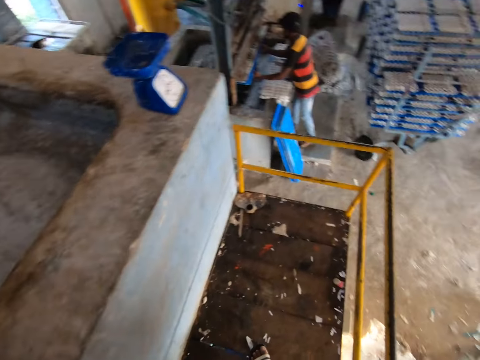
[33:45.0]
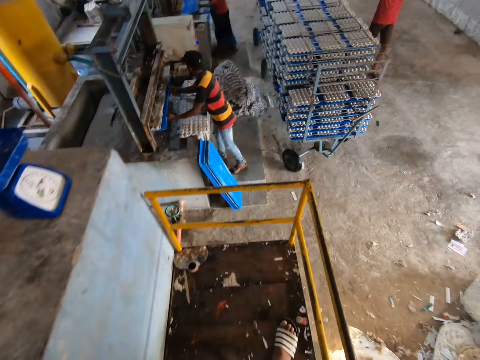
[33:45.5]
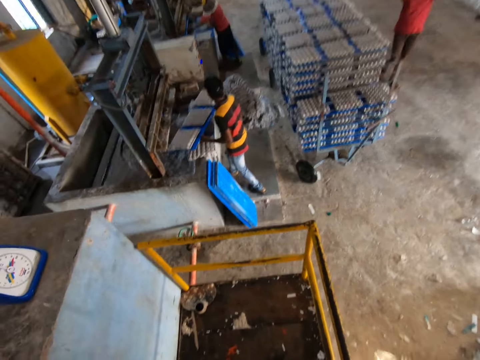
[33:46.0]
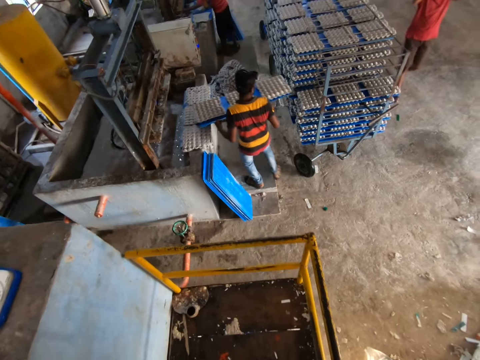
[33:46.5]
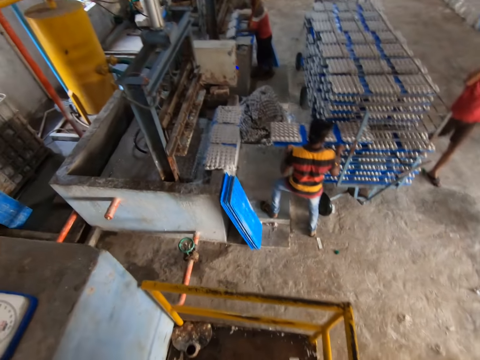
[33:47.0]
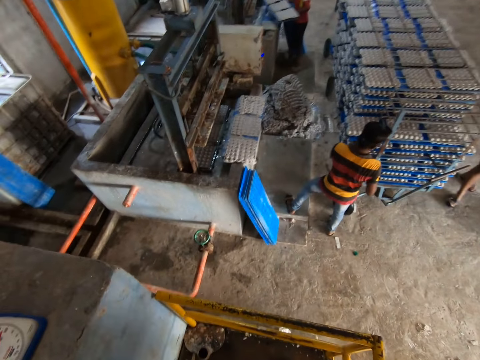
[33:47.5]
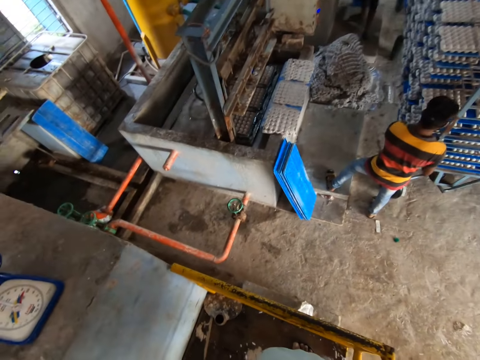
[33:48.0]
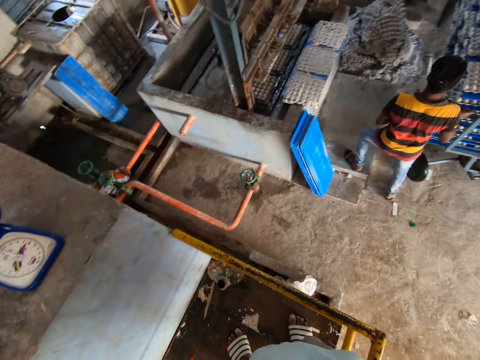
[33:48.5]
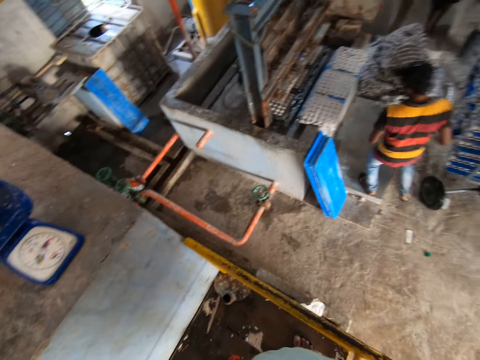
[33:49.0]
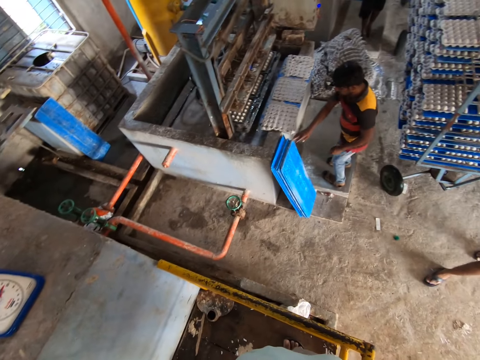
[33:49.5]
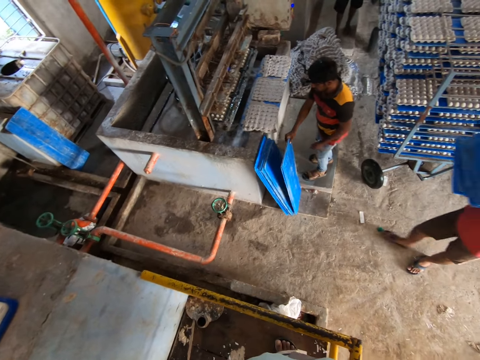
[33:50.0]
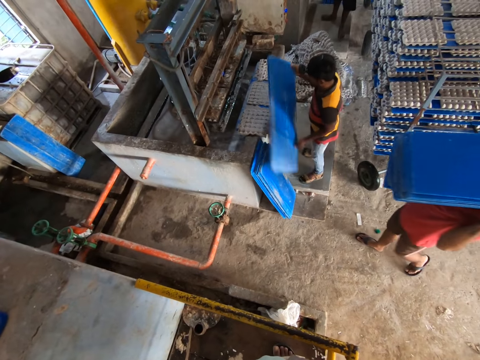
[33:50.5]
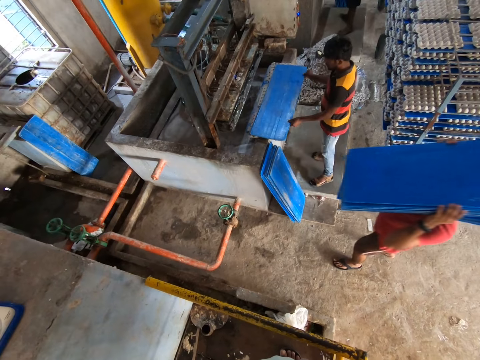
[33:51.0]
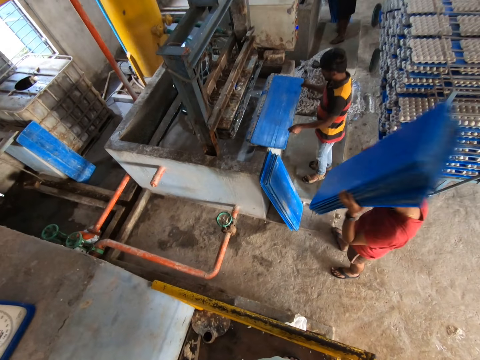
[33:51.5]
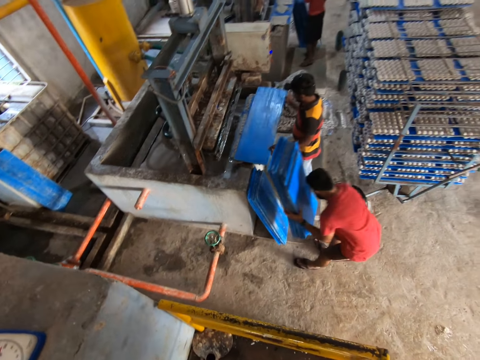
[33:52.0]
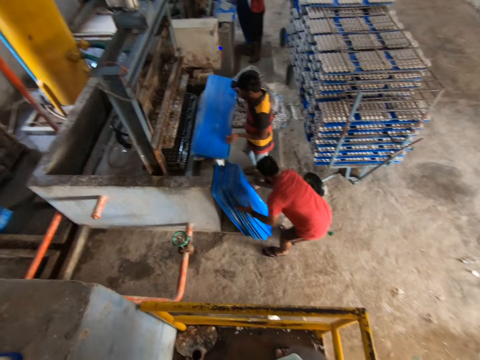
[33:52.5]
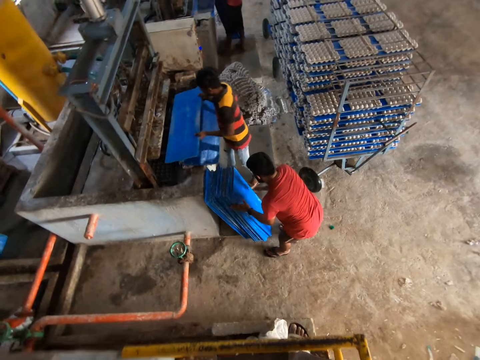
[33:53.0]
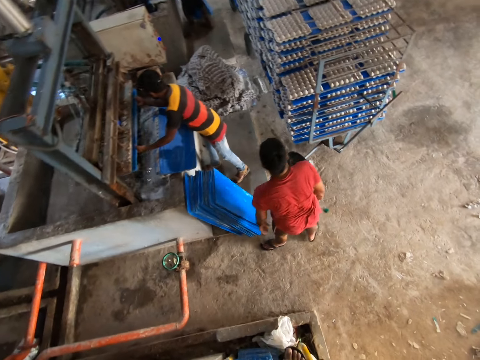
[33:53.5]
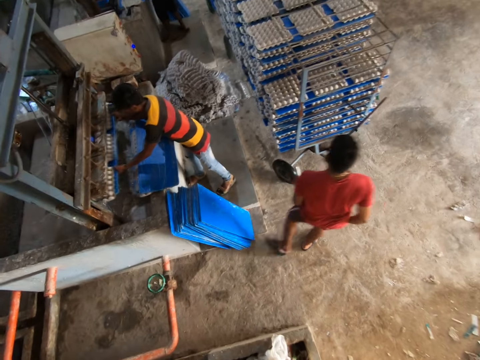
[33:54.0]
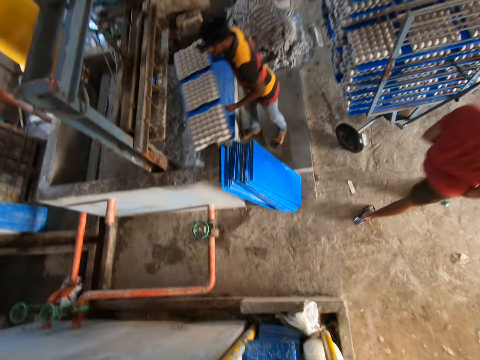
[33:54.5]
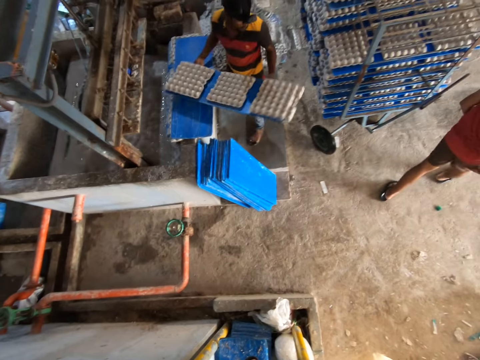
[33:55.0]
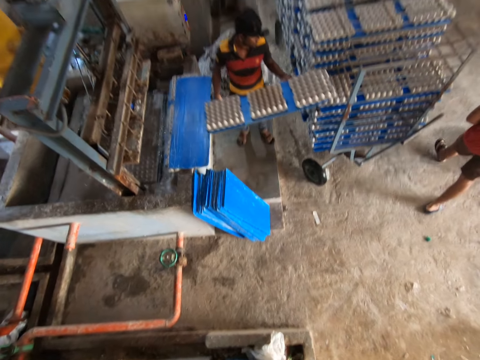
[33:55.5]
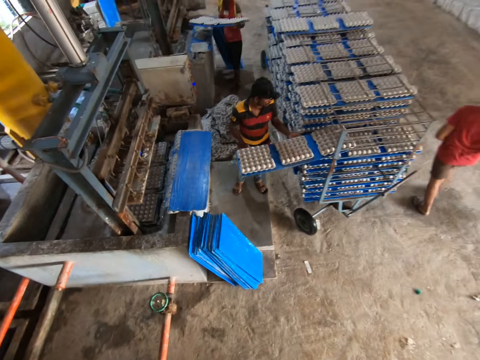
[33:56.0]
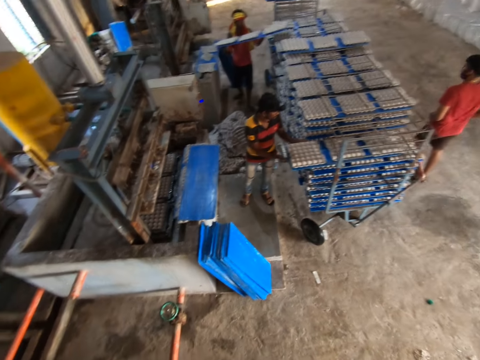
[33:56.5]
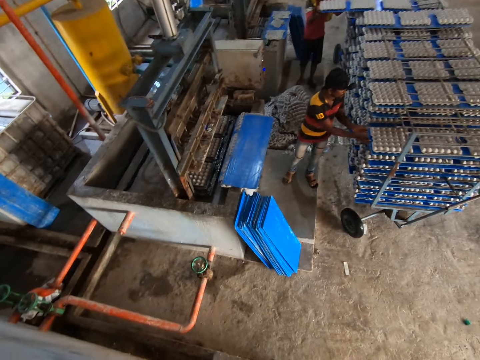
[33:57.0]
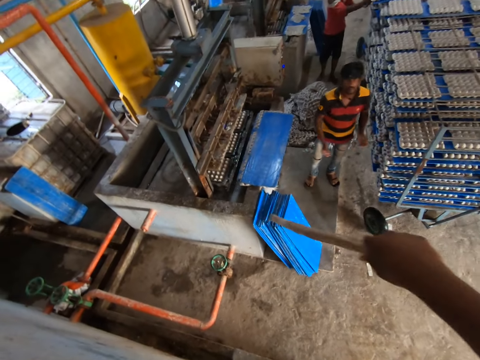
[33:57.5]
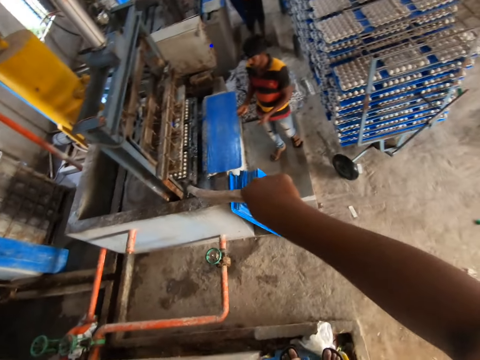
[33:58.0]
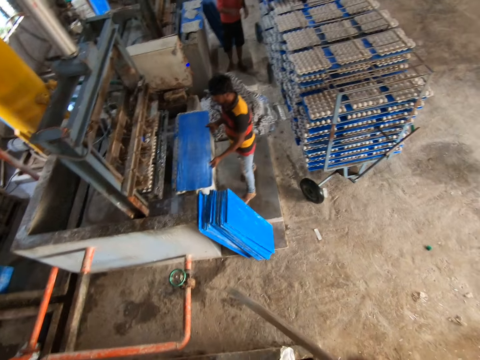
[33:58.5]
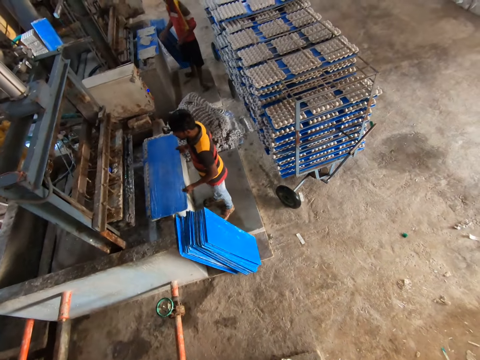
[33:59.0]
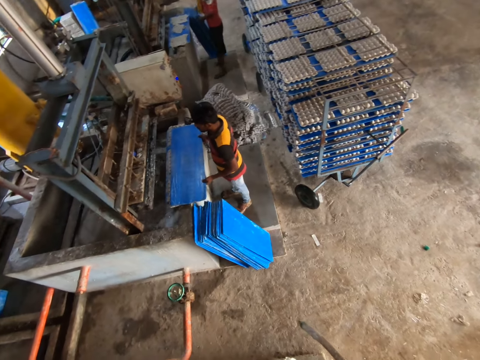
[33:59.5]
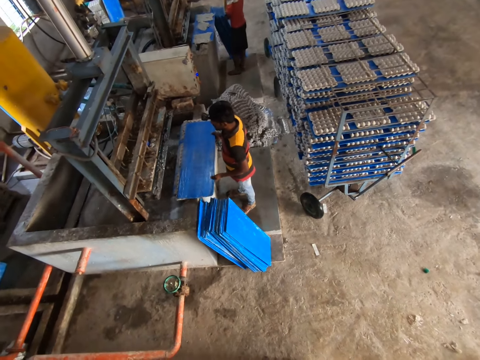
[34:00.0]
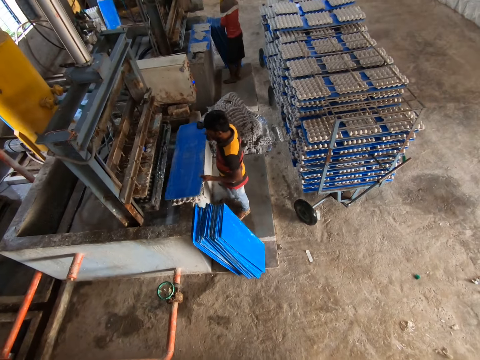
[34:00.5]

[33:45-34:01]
A man places a blue tray in the egg carton machine with both hands. Another man places the blue tray on the mobile rack with both hands. The second man picks a blue tray from the ground with his right hand. He holds the blue tray with both hands. He places the blue tray on an egg carton shaper with both hands. A third man places a stack of blue trays on the ground with both hands. The second man places the blue tray in the egg carton machine with both hands. The camera wearer looks around. The second man places the blue tray on the mobile rack with both hands. The camera wearer converses with the second man. The first man places a blue tray on the mobile rack with both hands. The camera wearer points at the egg carton machine with the stick in his right hand. The second man picks a blue tray from the egg carton shaper with both hands. He picks a blue tray from the ground with both hands.

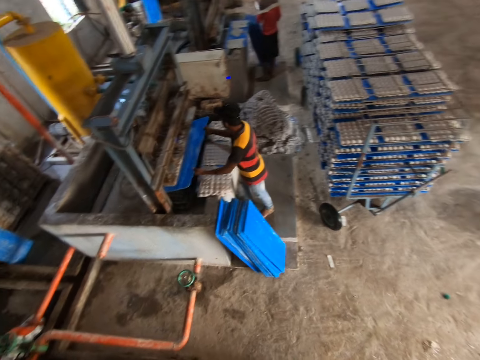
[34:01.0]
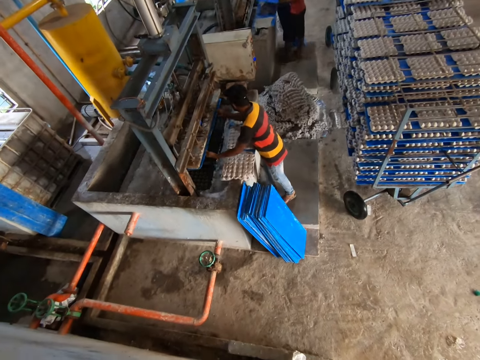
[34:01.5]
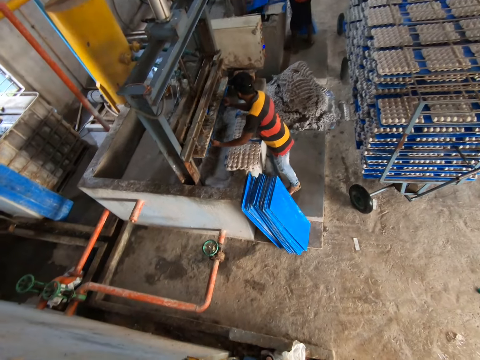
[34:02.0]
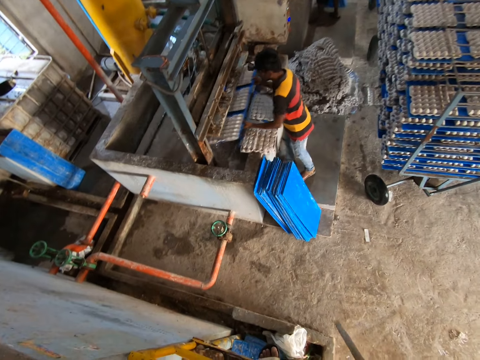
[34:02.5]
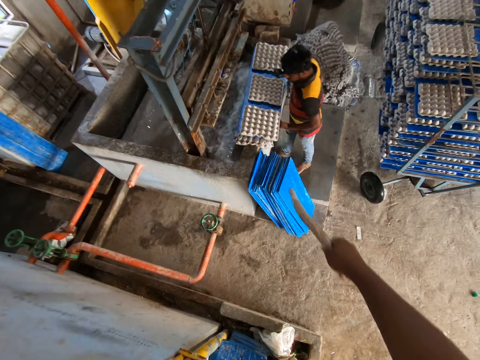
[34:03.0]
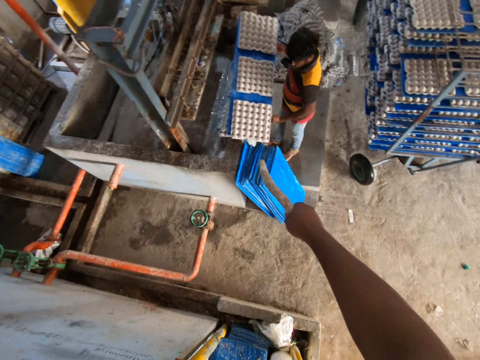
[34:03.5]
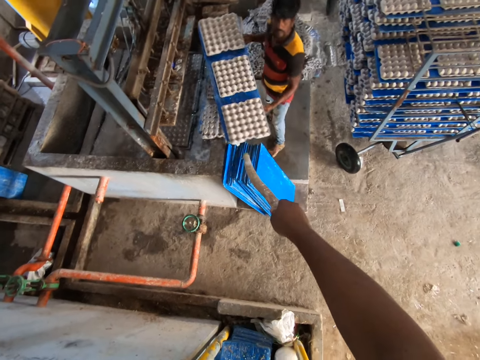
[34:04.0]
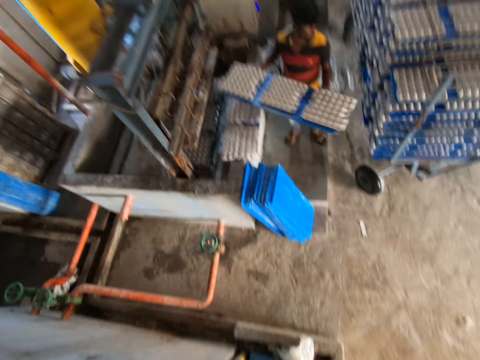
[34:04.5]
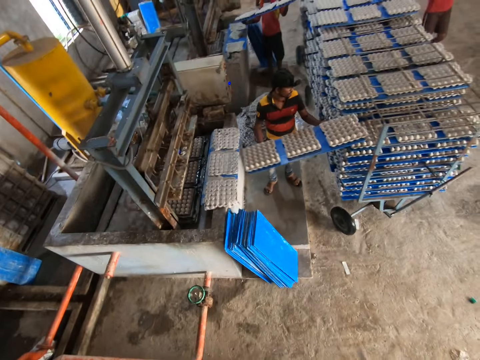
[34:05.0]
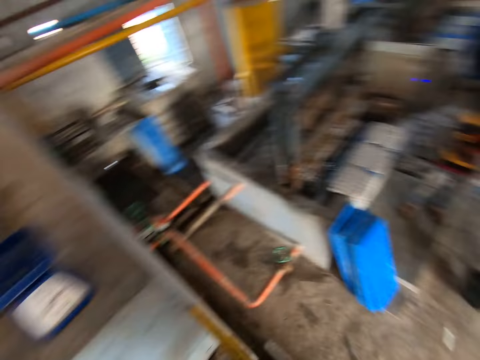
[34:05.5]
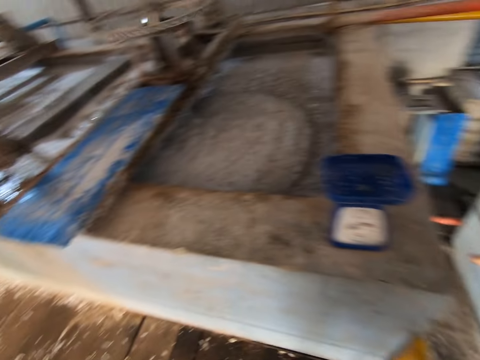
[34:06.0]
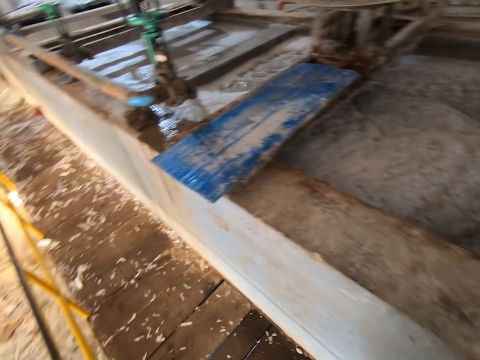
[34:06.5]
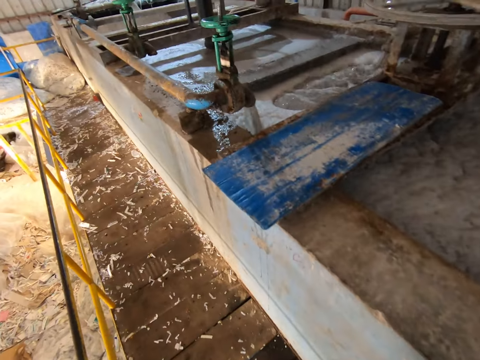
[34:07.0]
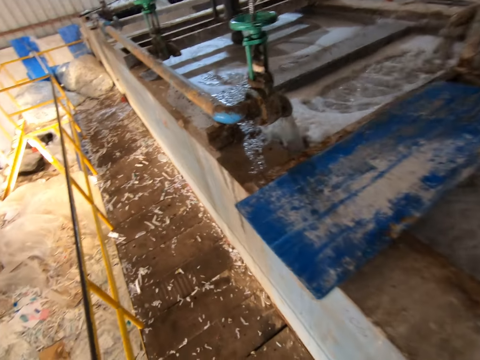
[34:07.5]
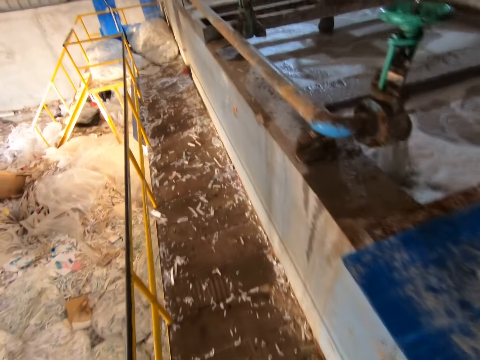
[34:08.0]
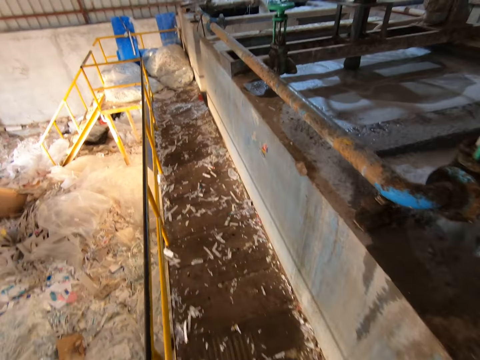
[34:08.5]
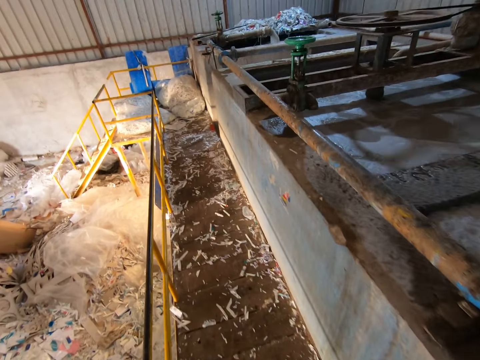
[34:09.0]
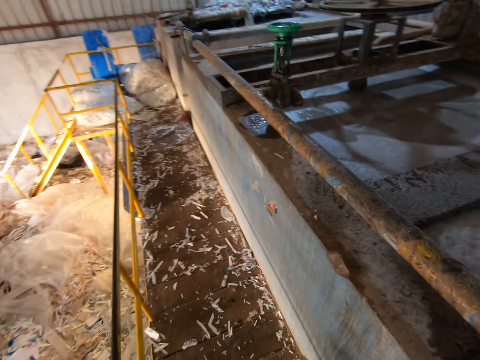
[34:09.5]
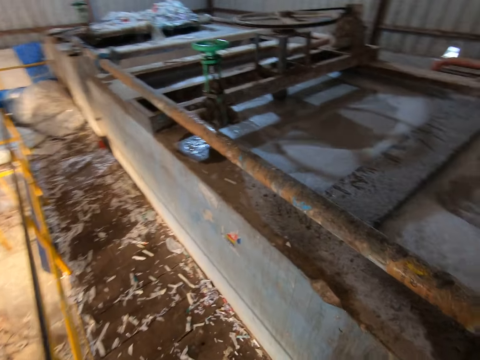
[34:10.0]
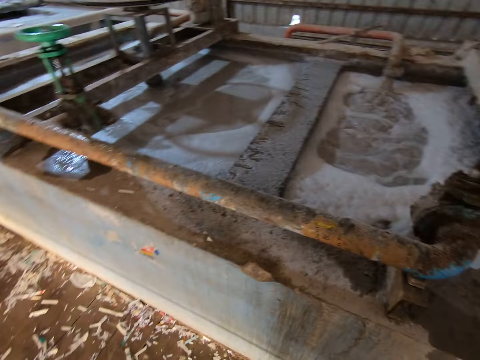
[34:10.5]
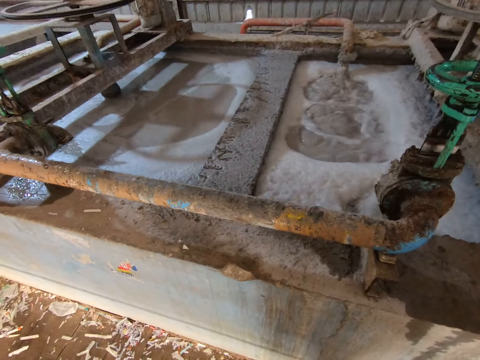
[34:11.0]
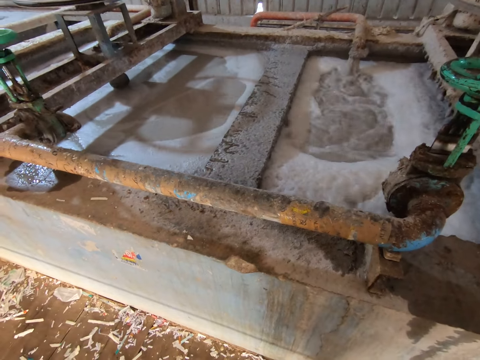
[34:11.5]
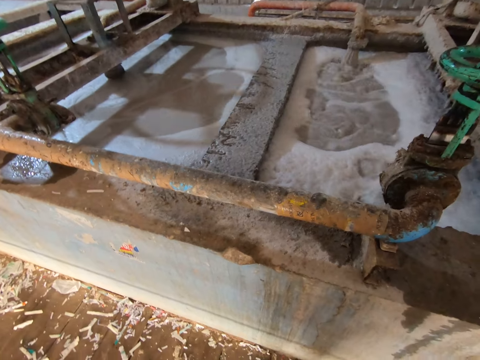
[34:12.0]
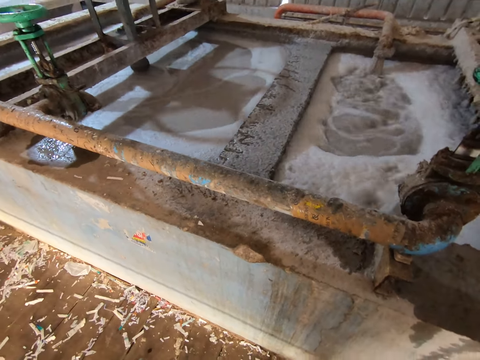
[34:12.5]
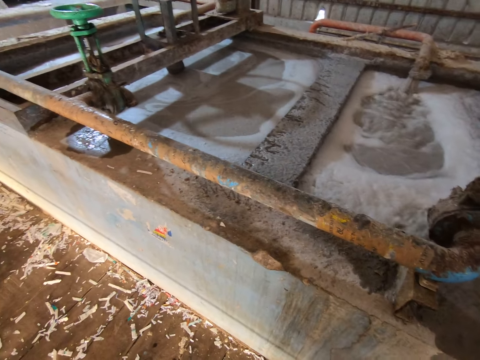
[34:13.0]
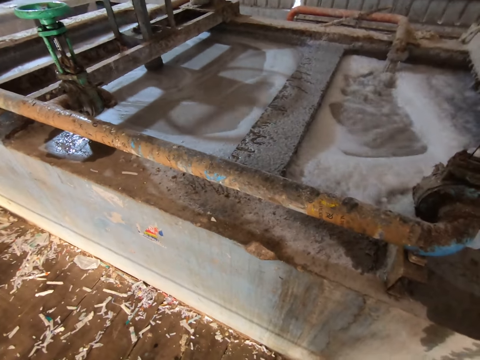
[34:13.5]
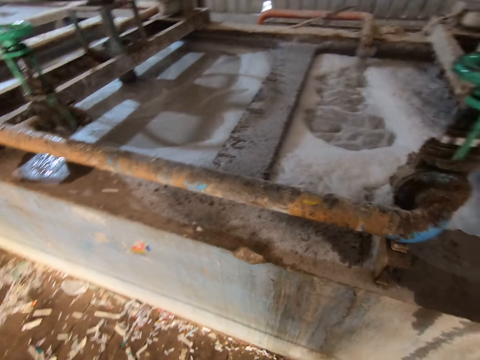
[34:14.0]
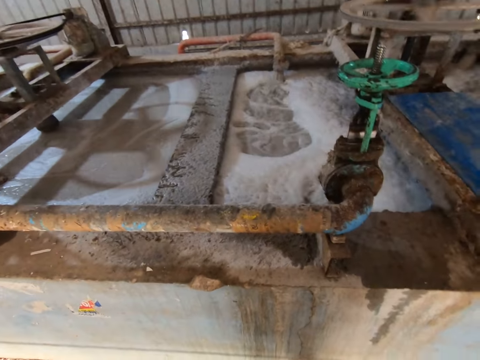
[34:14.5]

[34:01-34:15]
A man places the blue tray in the egg carton machine with both hands. Another man places the blue tray in the egg carton machine with both hands. The first man places the blue tray on the mobile rack with both hands. The other man places the blue tray on the mobile rack with both hands. The camera wearer walks around. They look around.
